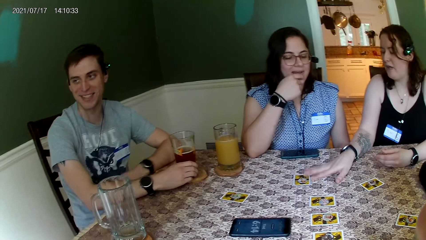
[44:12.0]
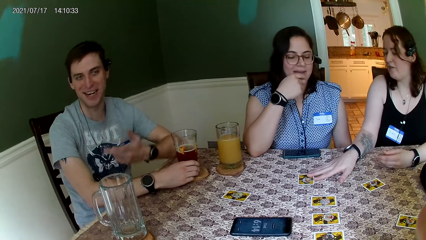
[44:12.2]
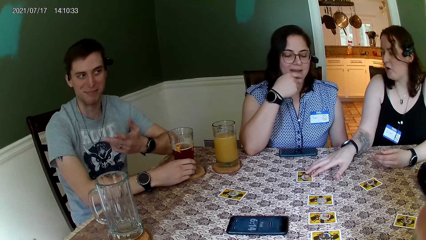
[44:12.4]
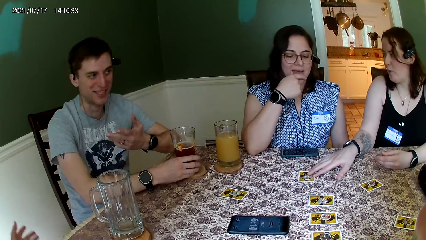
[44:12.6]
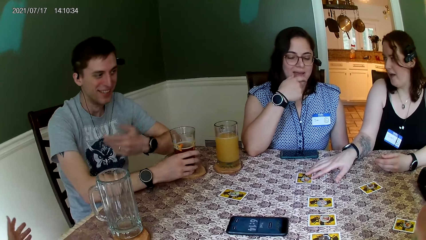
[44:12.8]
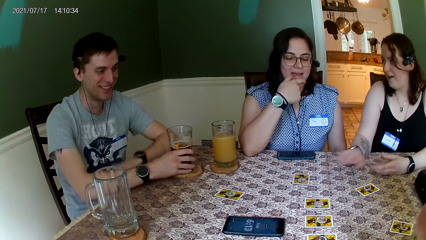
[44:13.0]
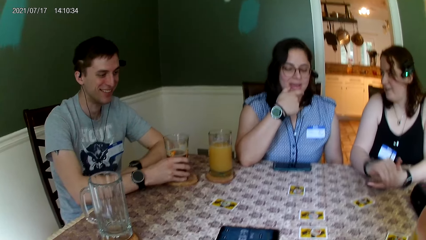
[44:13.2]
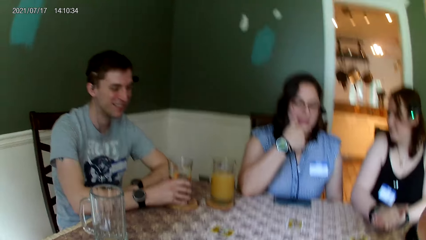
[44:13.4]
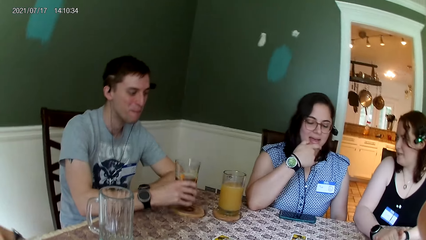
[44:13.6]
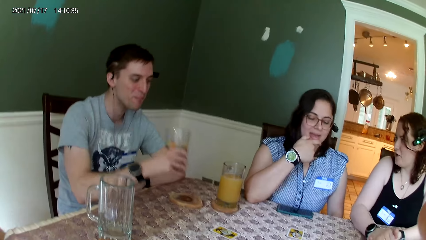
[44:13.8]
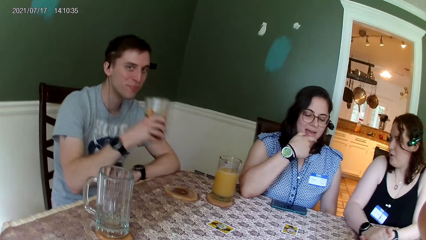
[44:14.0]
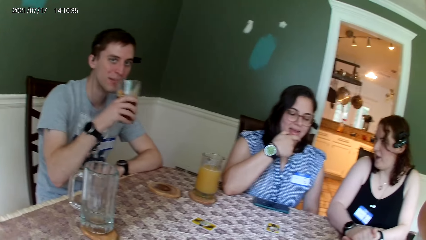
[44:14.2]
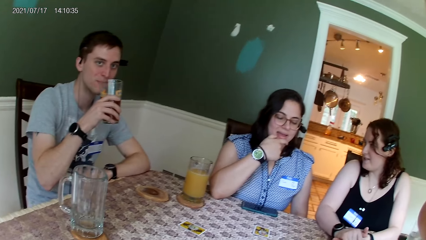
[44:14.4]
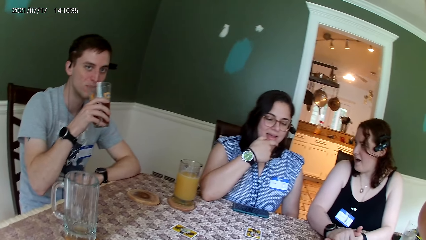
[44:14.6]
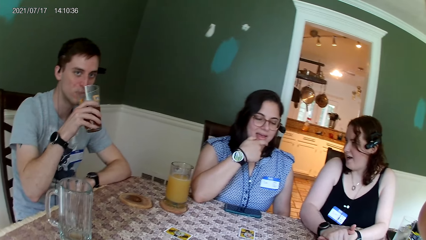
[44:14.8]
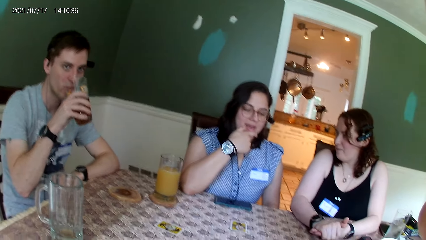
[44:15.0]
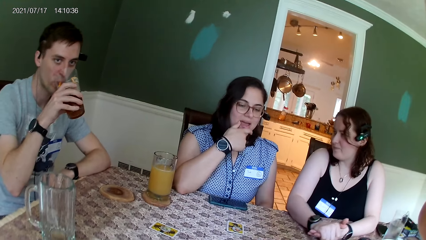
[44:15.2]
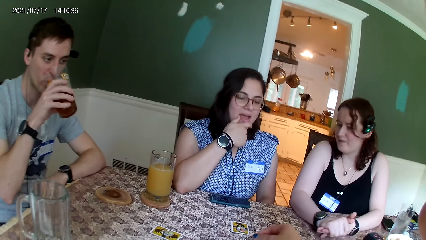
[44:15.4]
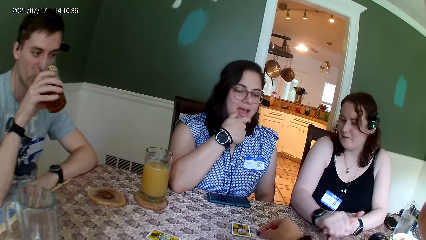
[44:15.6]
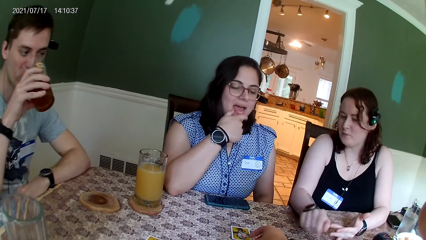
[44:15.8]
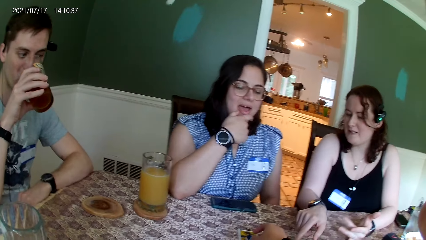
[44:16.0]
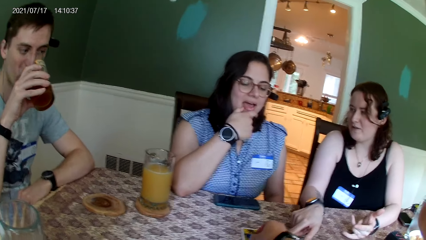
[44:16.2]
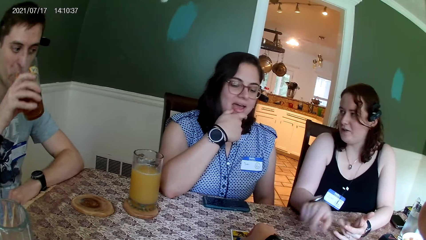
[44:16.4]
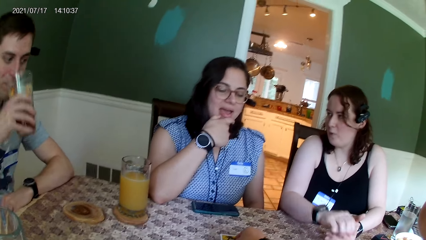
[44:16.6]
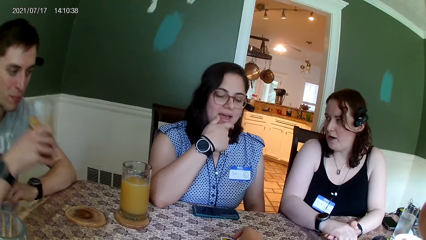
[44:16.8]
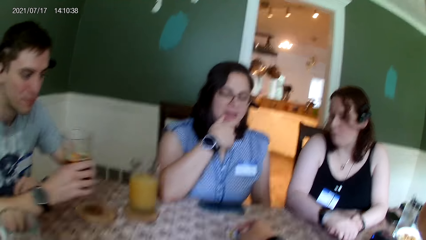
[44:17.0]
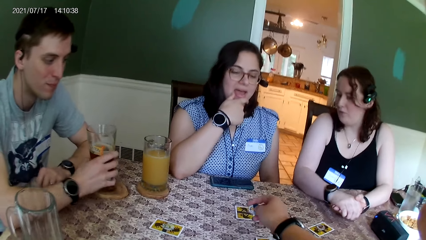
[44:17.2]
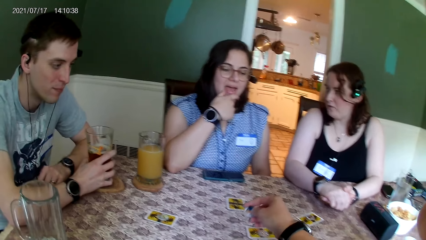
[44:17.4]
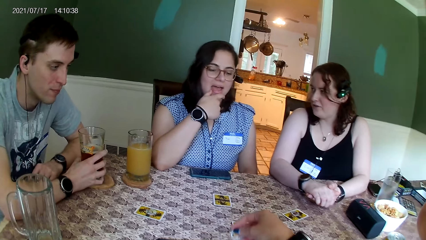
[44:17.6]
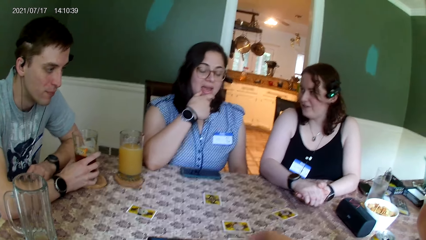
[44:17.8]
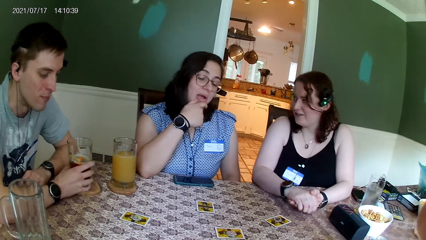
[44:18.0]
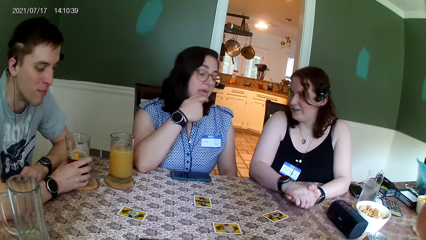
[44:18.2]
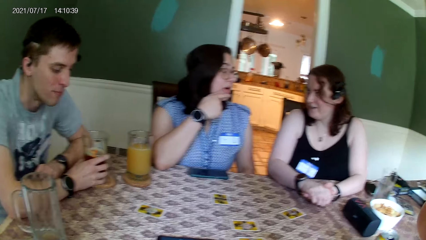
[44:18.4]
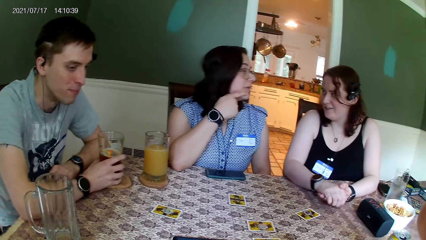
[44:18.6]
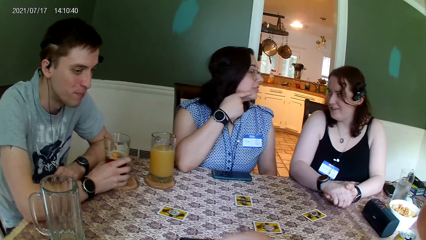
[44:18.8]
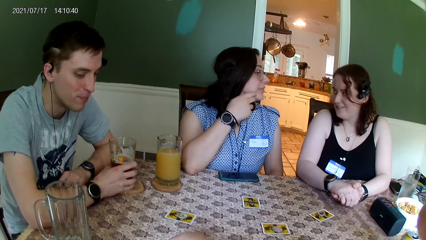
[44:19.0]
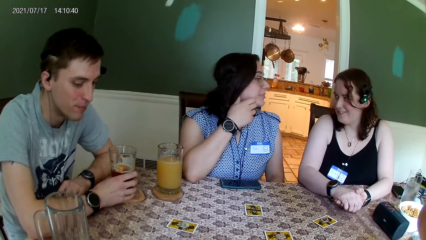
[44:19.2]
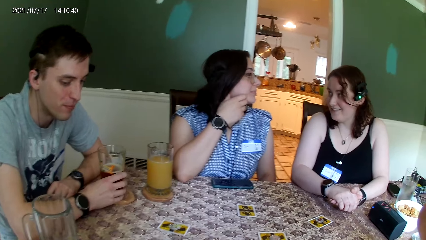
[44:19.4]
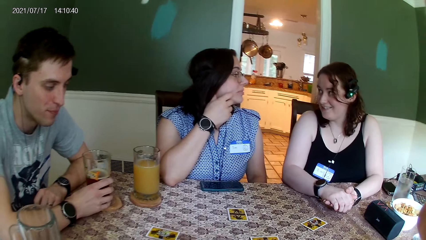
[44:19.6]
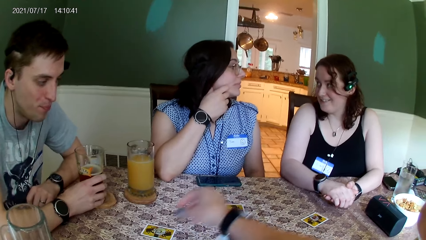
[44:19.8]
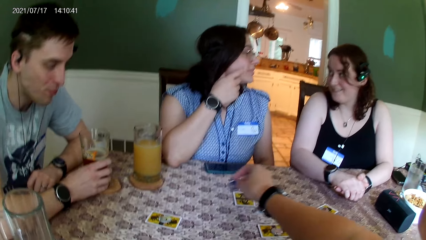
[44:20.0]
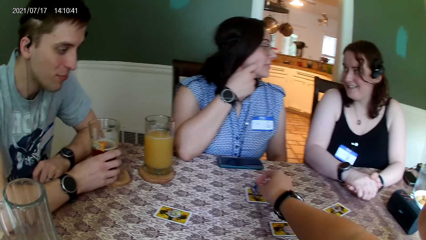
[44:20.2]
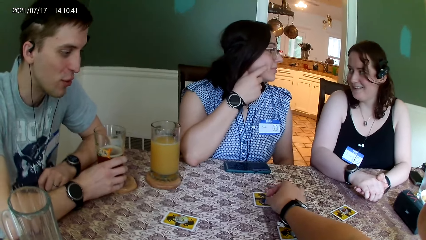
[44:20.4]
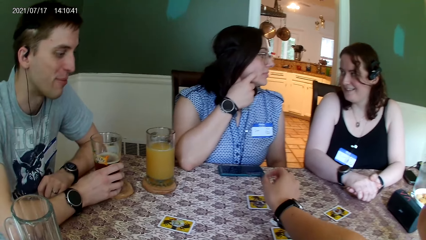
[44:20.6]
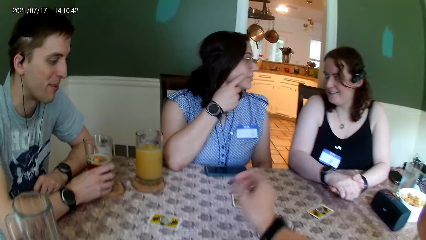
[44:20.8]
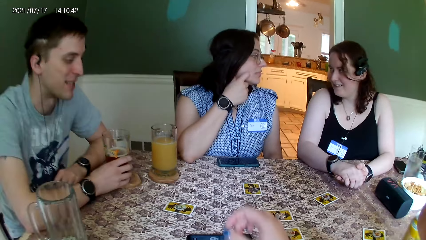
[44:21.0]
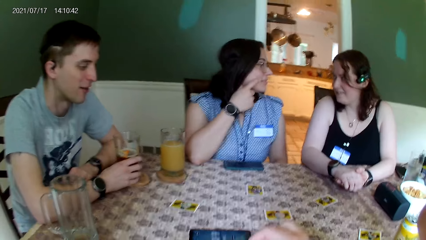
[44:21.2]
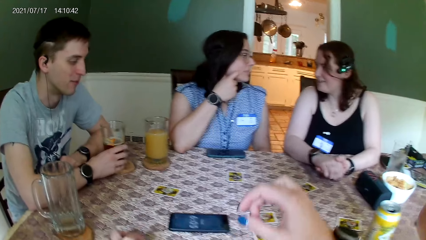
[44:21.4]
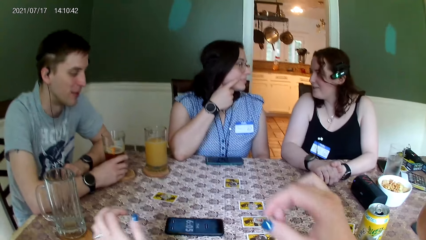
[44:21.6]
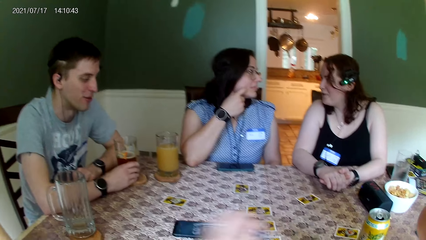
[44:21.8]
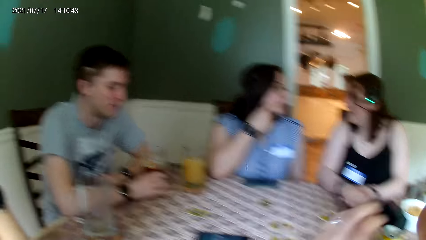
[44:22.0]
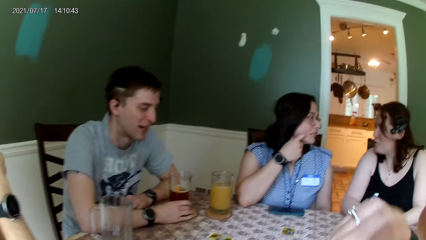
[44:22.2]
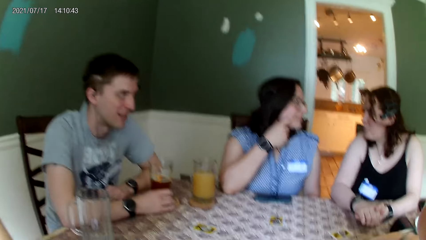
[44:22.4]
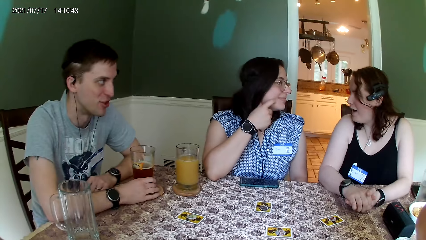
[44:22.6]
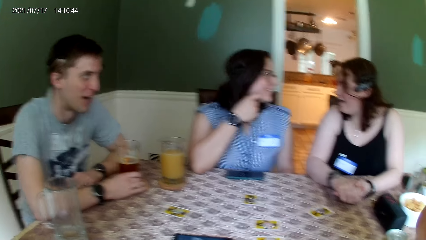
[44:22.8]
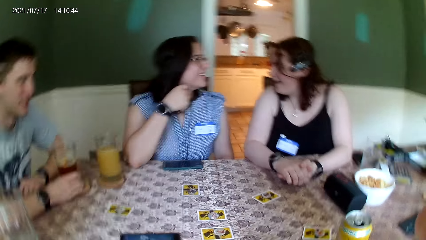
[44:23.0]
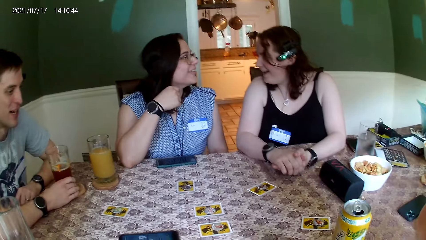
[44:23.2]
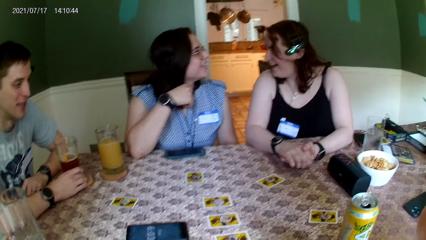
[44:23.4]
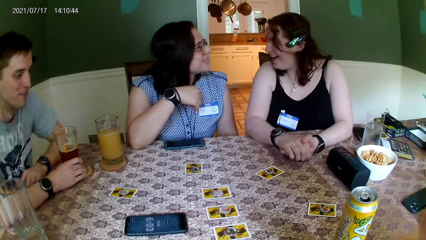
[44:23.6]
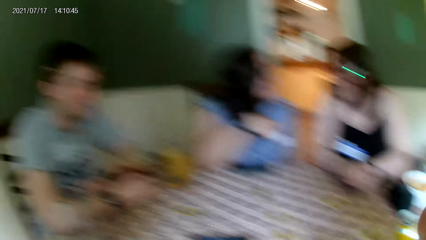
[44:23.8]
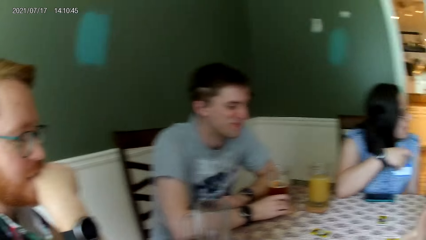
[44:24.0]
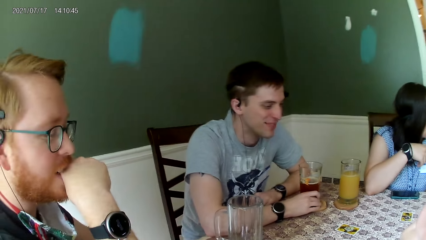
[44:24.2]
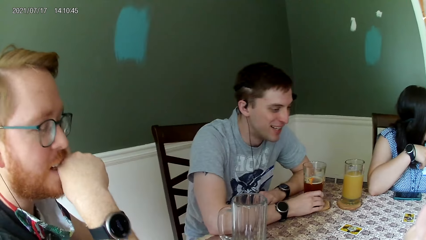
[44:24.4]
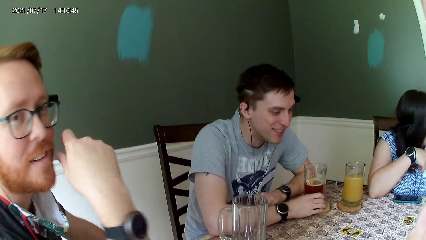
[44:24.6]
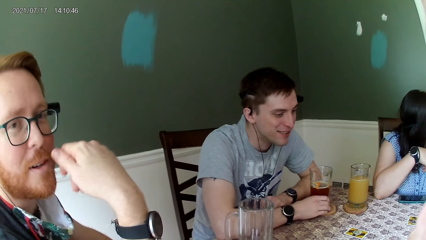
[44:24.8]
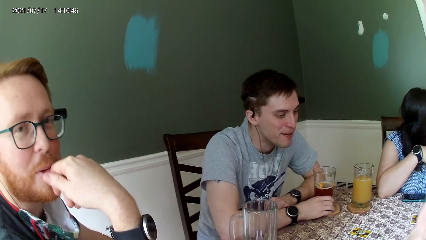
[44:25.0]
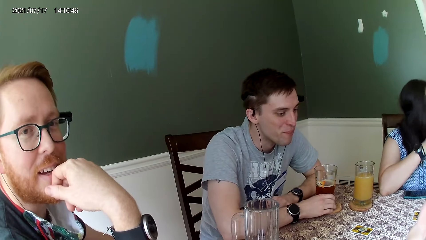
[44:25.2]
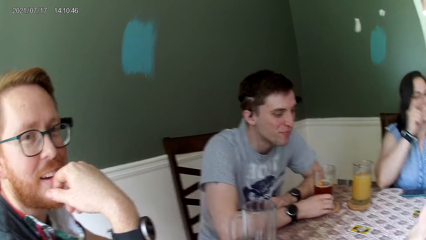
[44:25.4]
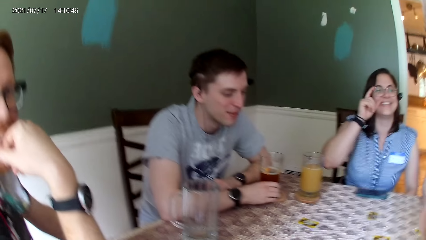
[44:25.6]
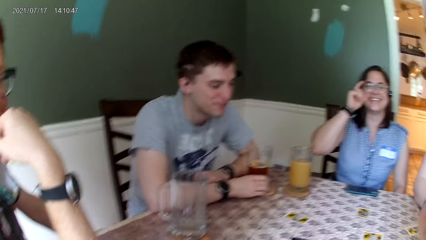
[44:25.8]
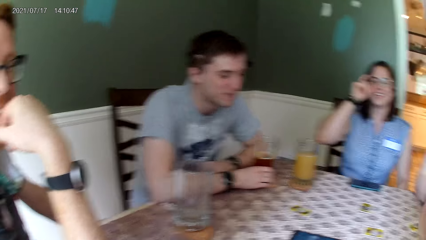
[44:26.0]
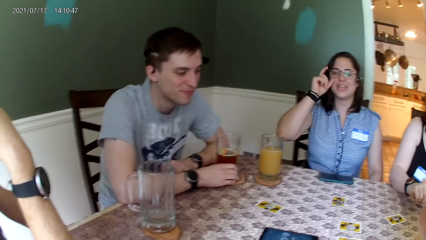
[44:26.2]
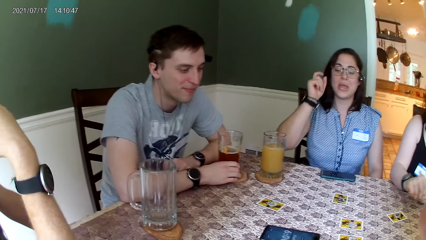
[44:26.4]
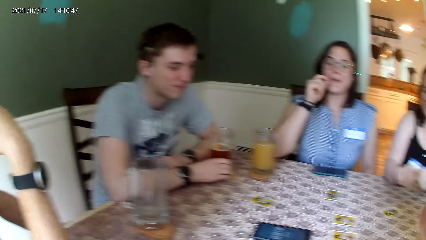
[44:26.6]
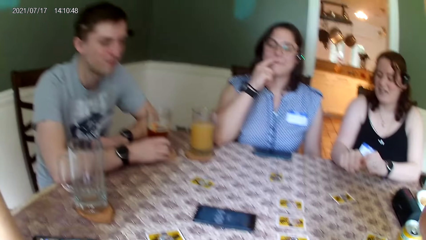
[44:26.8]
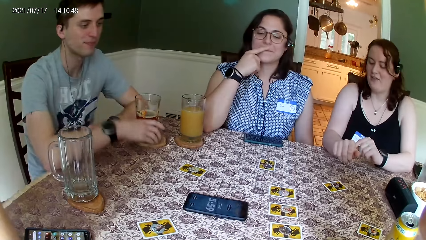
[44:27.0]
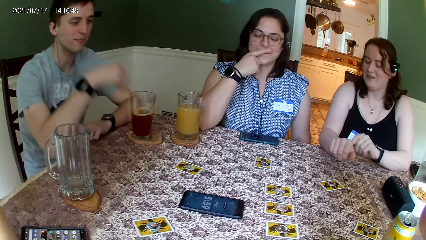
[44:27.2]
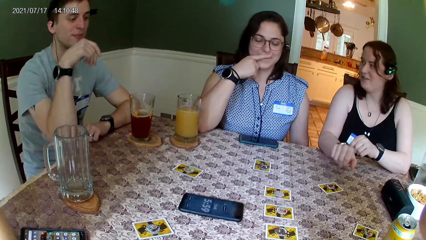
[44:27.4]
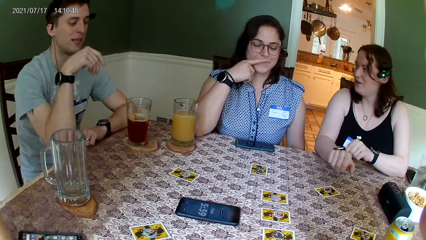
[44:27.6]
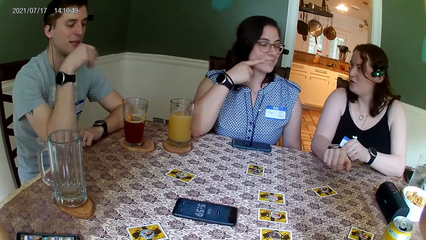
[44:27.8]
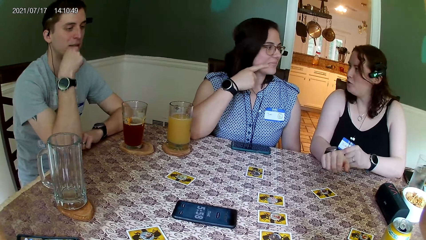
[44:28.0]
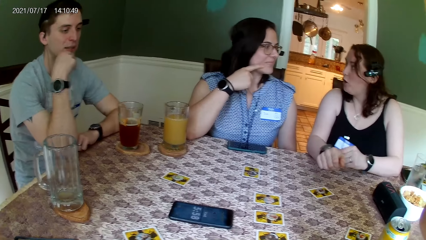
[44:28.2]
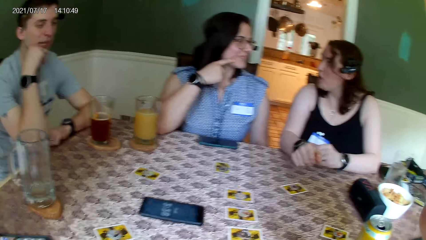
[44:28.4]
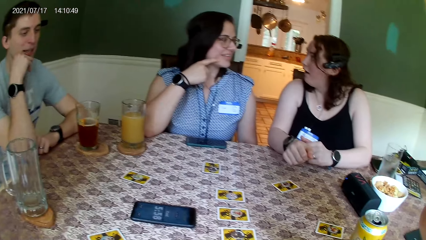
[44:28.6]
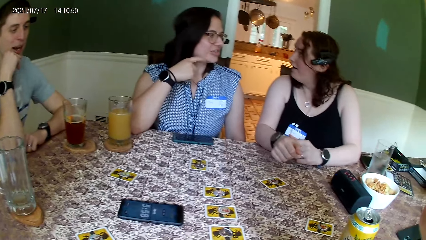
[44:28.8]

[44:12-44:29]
The woman adjusts the card on the table with her right hand. The man picks up the tumbler from the table with his right hand and drinks beetroot juice from the tumbler in his right hand. The camera wearer picks up the coin from the card on the table with her right hand. The man drops the tumbler on the table with his right hand. The camera wearer plays card games on top of the table. She drops the coin on the card on the table with her right hand. She looks around. The other woman adjusts the glasses on her face with her right hand.
